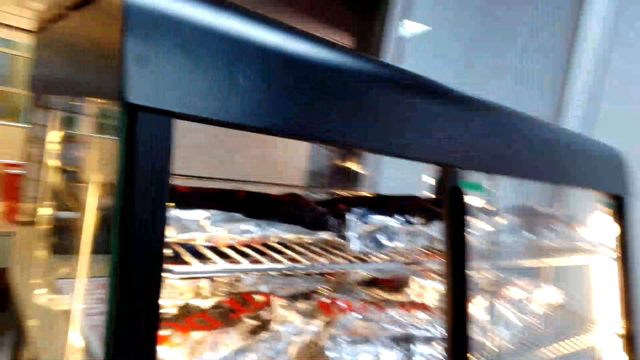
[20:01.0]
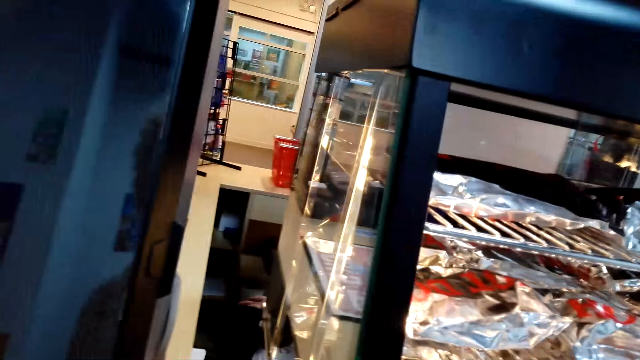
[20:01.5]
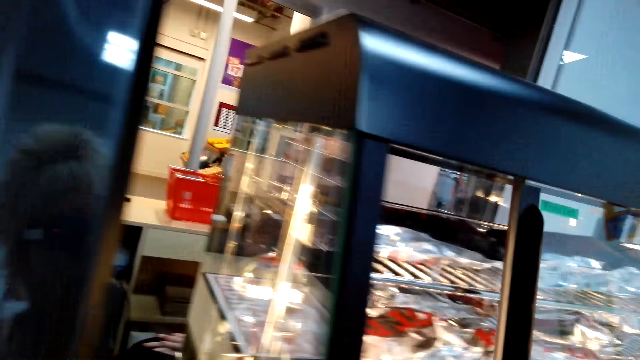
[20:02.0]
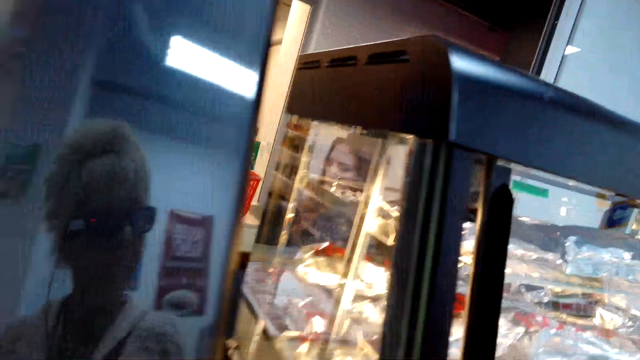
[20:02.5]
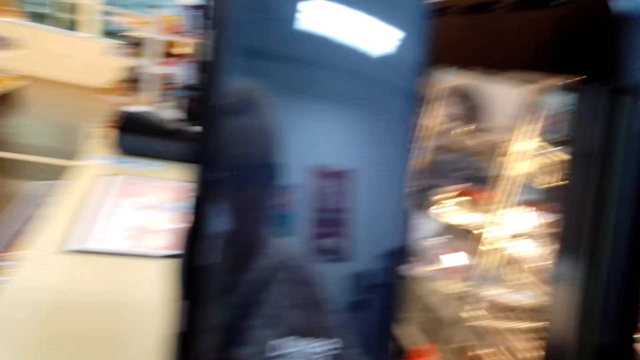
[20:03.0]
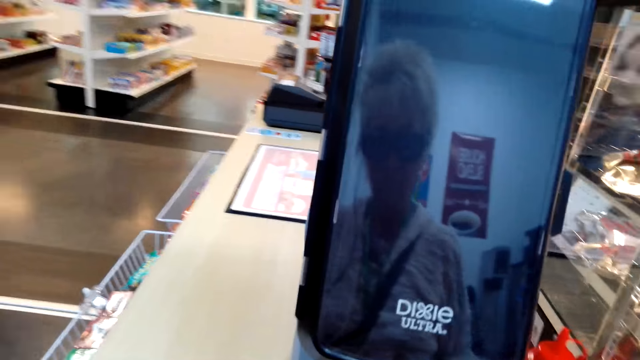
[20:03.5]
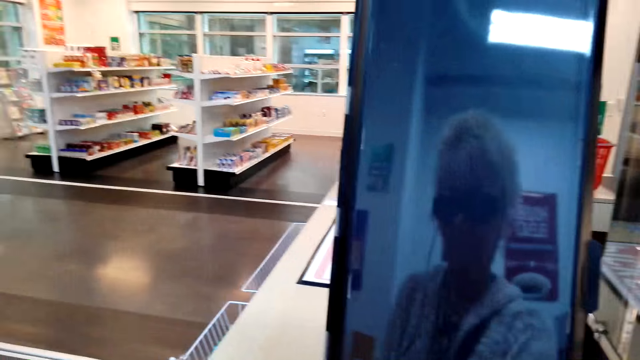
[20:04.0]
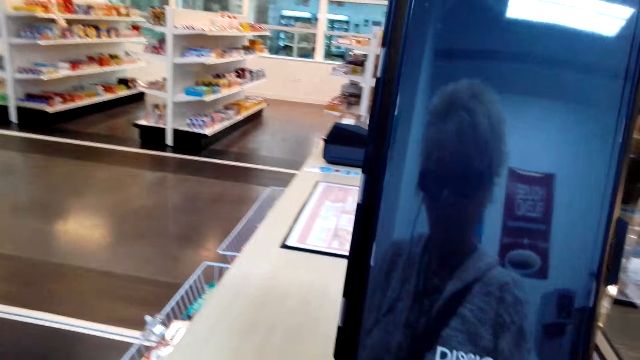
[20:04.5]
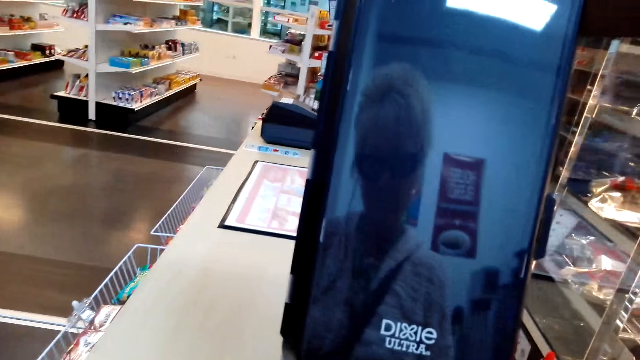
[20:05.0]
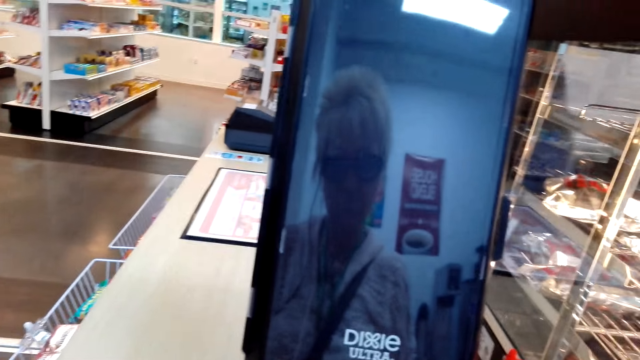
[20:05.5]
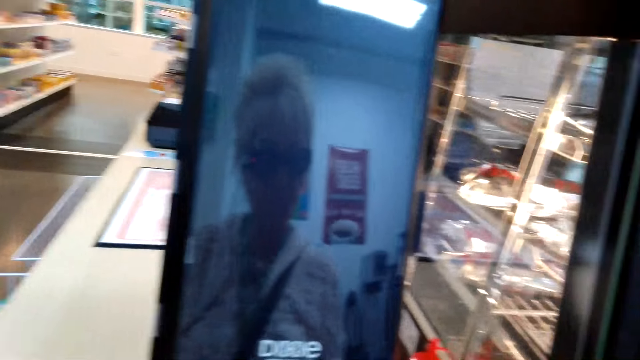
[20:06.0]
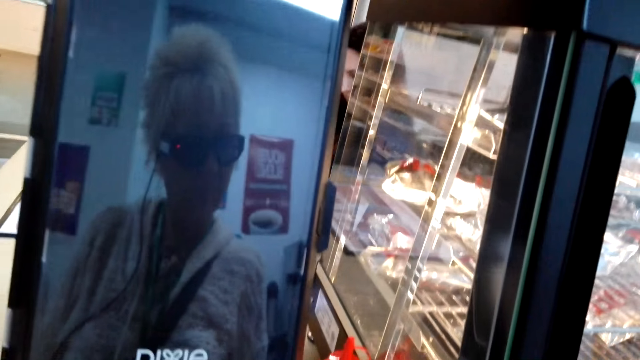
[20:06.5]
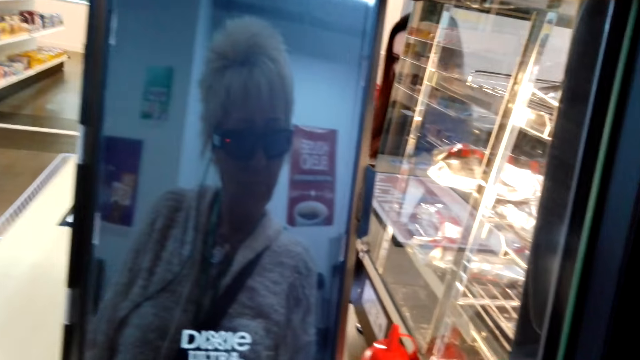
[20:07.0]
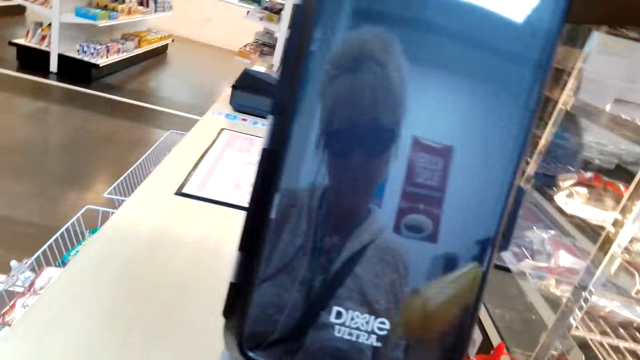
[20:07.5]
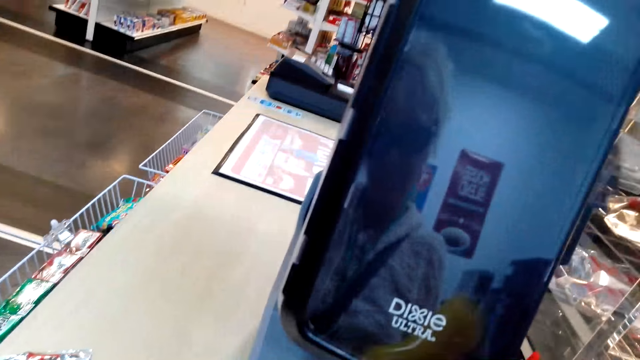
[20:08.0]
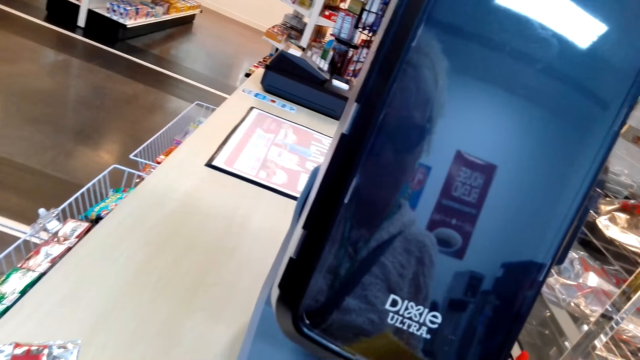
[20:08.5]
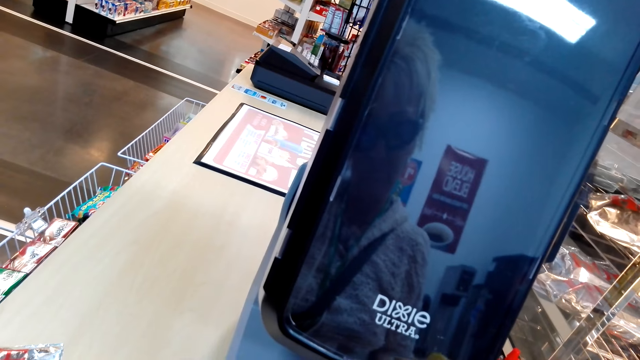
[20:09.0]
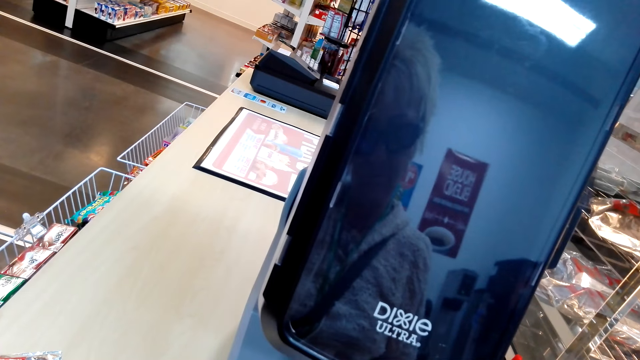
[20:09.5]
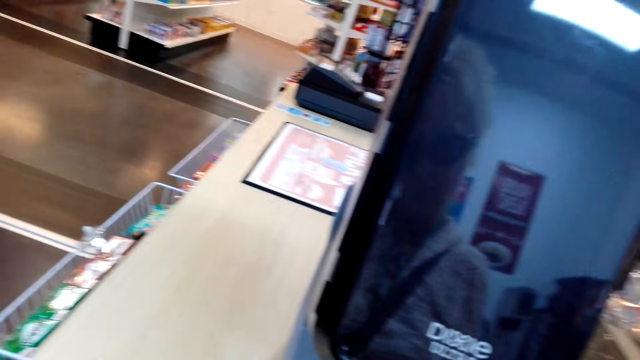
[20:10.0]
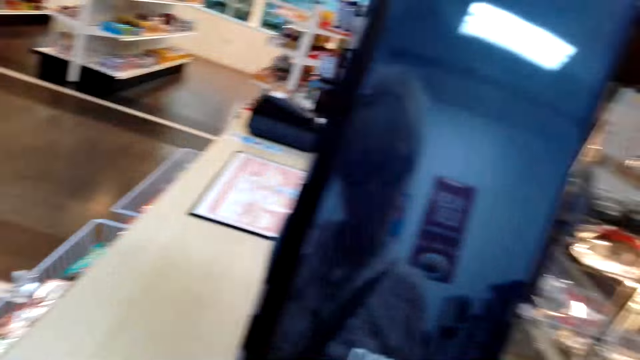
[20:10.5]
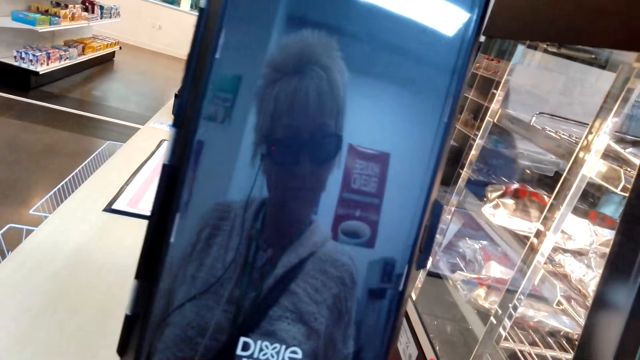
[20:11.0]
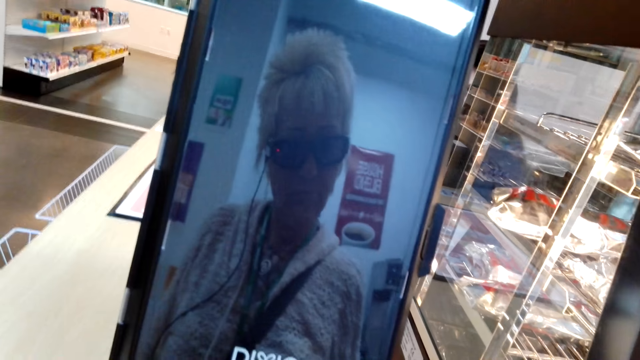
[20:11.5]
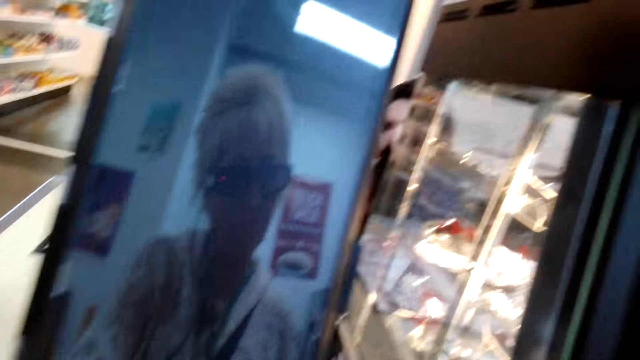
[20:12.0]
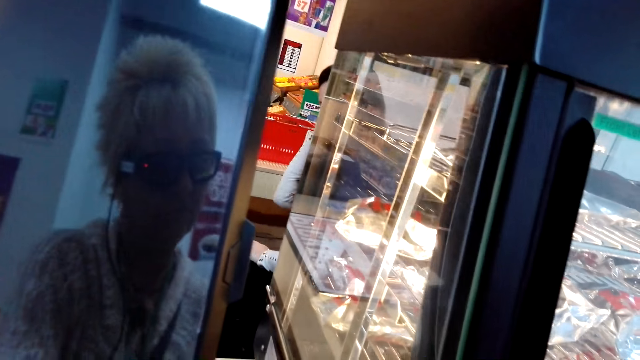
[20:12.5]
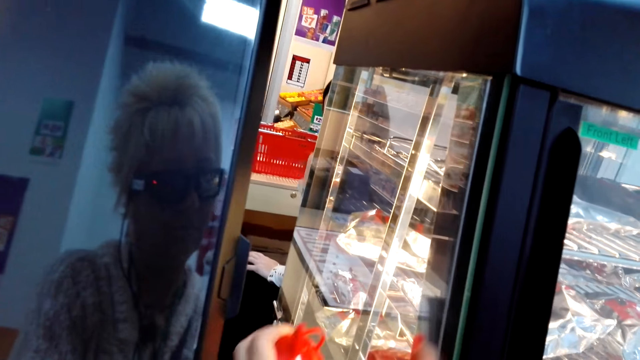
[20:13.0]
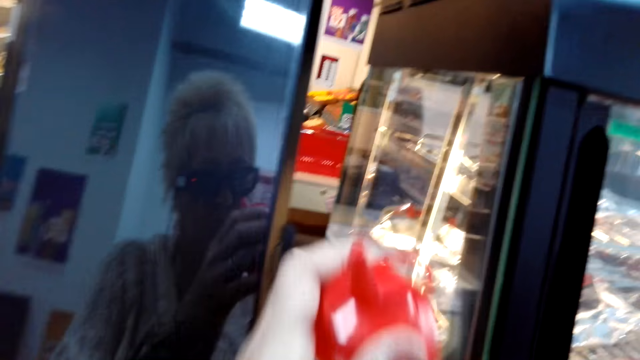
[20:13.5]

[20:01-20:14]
The camera wearer adds something in the hot dogs.

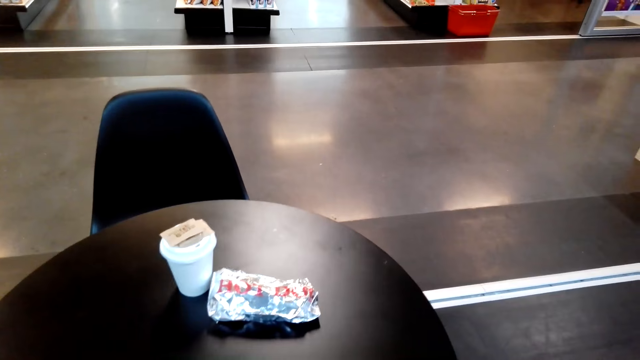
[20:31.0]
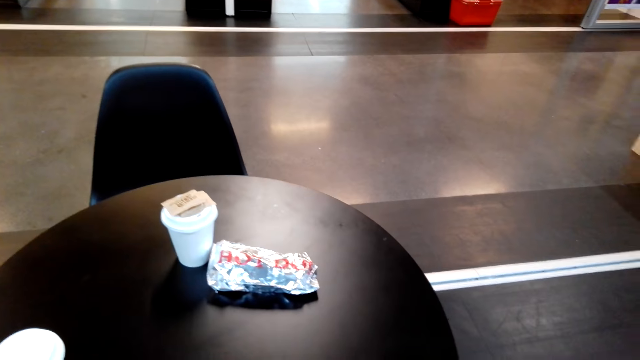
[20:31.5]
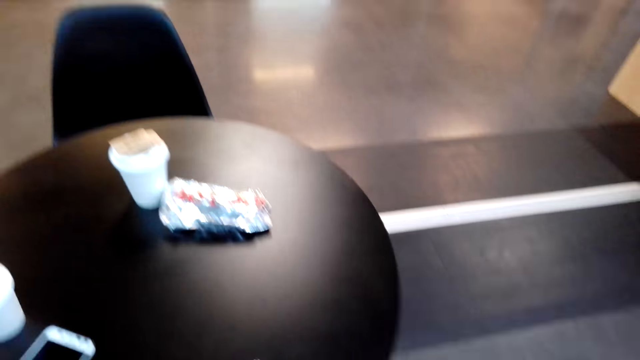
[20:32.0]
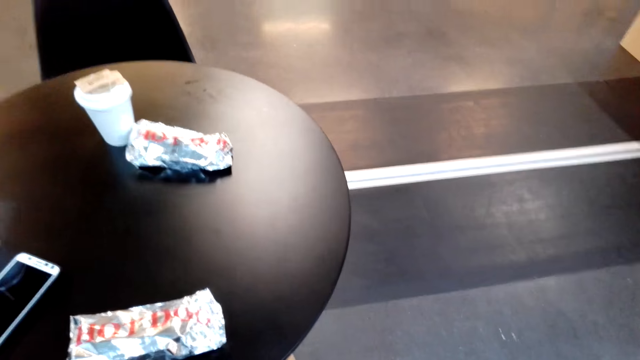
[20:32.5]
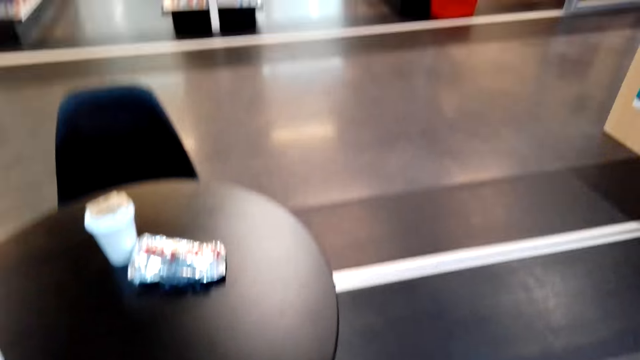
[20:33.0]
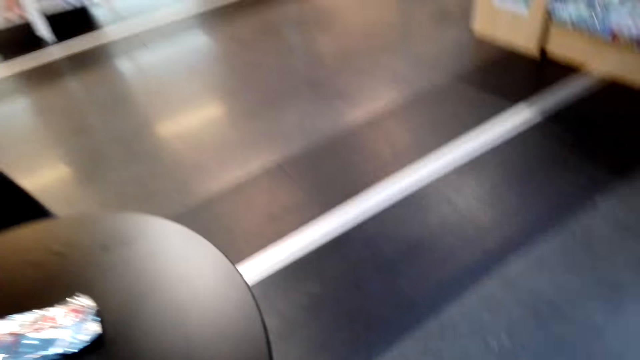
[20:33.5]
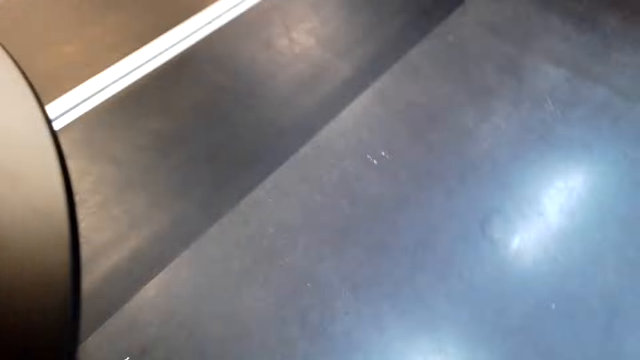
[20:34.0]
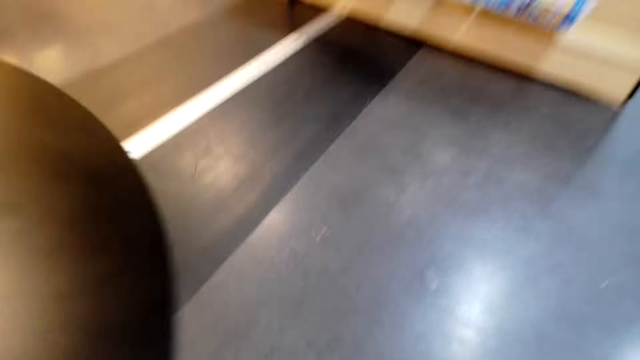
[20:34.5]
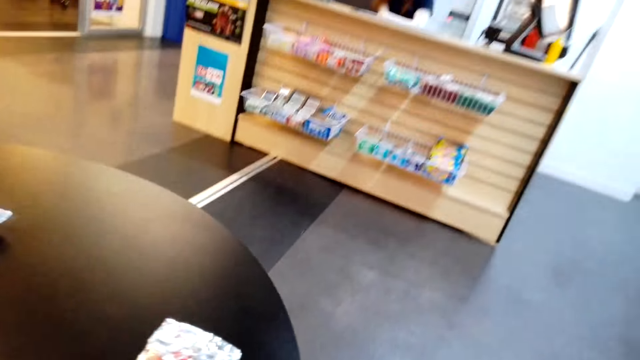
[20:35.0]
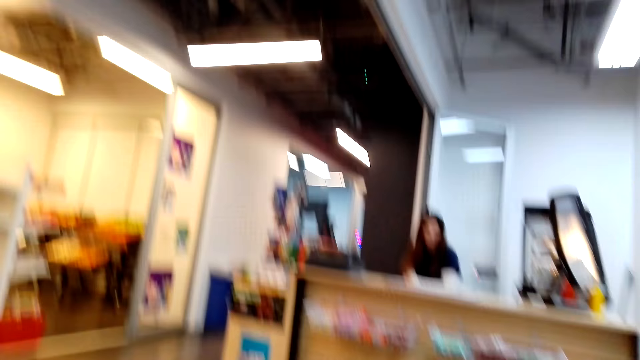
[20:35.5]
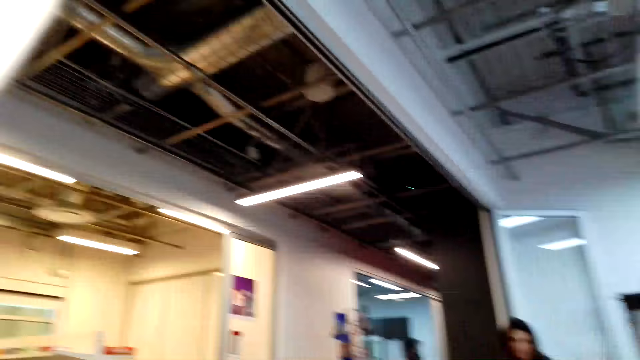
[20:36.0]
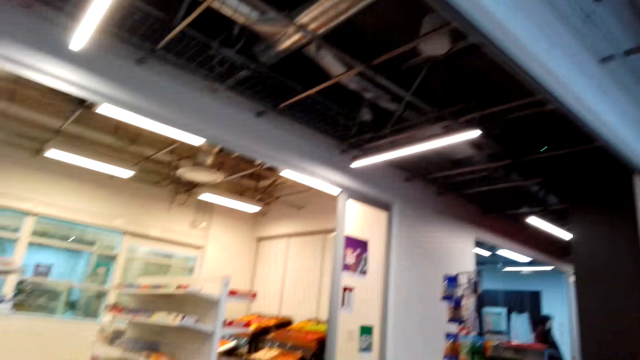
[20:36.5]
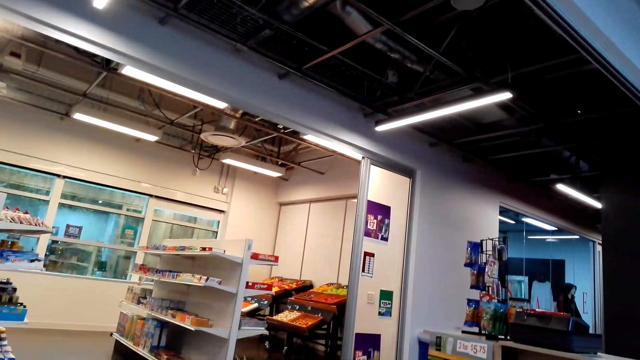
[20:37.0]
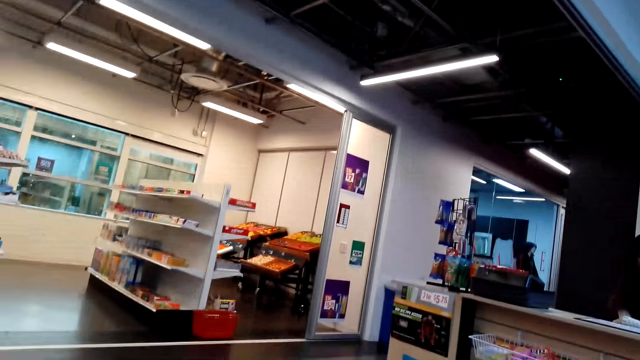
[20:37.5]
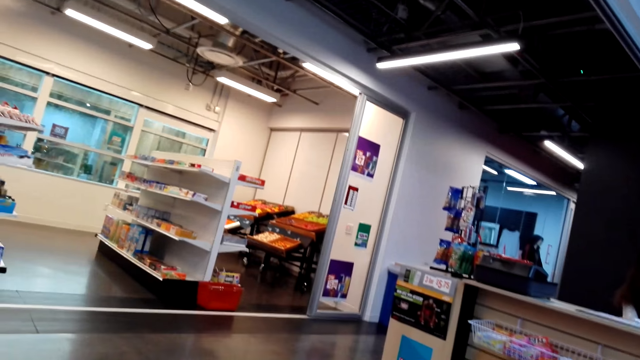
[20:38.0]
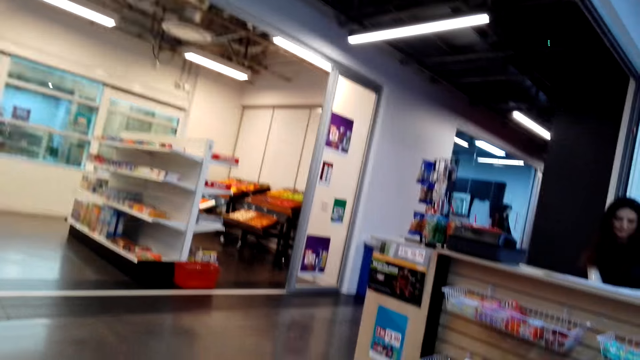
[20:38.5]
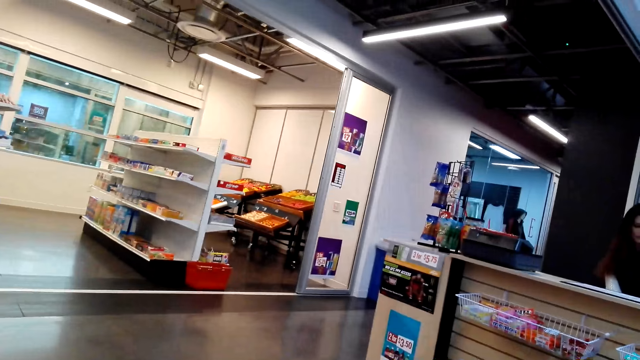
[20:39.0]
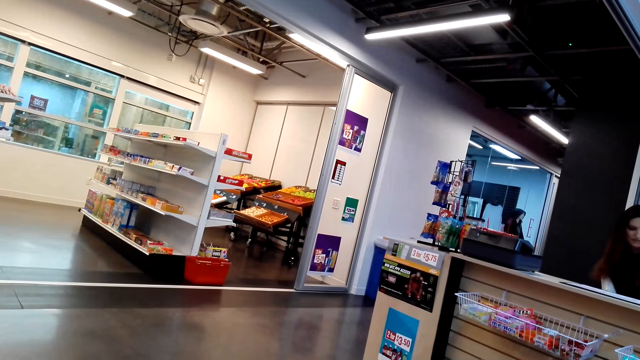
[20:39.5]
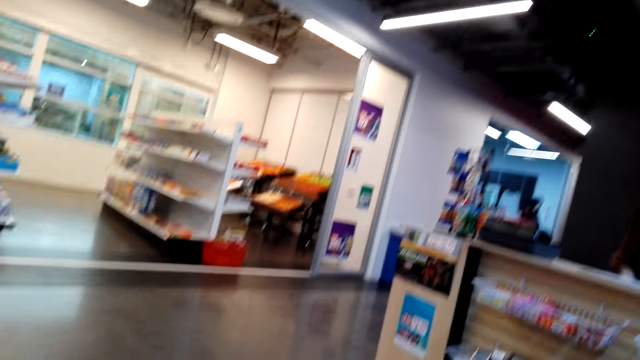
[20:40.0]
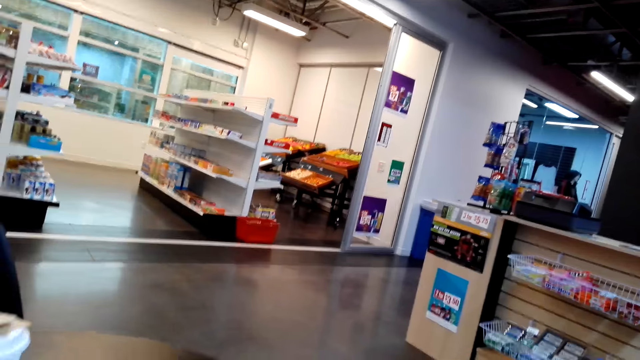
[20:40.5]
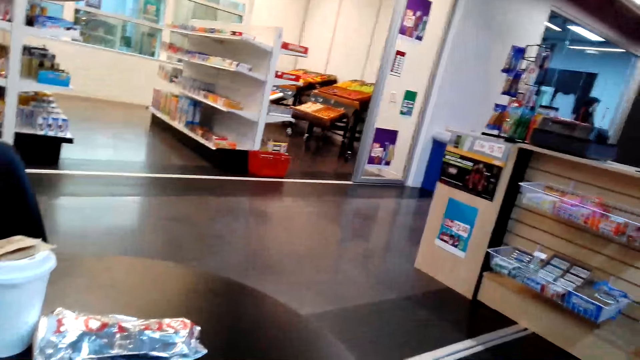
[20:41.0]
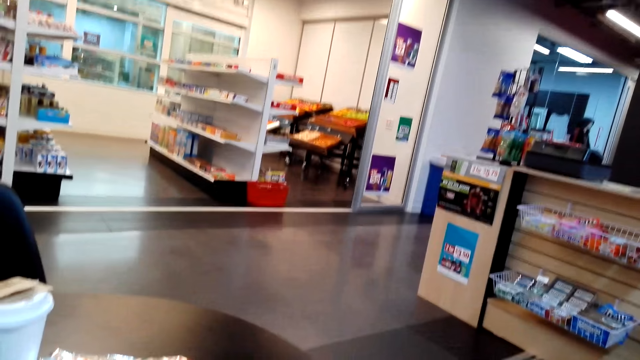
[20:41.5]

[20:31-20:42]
The camera wearer sits on the chair.
